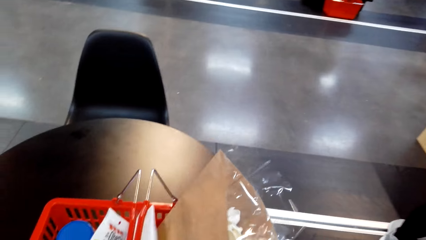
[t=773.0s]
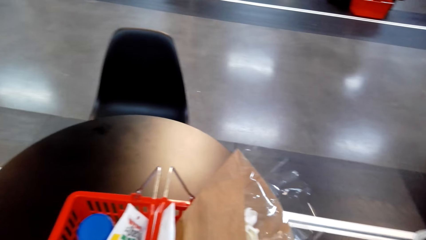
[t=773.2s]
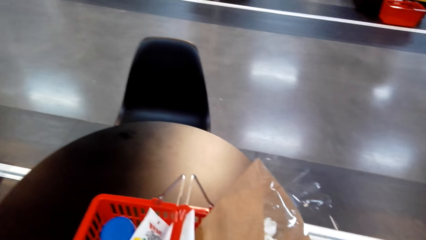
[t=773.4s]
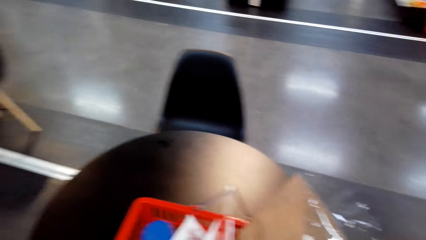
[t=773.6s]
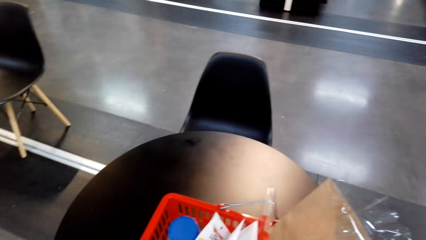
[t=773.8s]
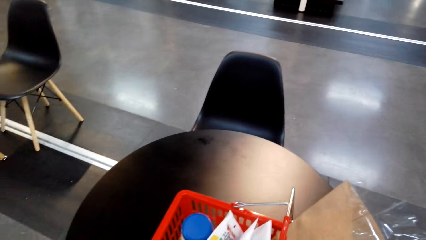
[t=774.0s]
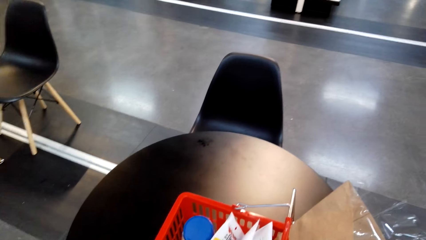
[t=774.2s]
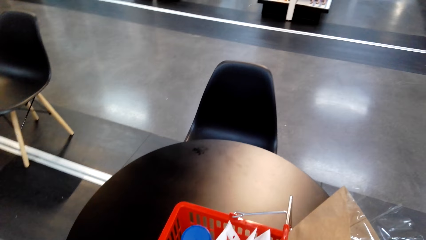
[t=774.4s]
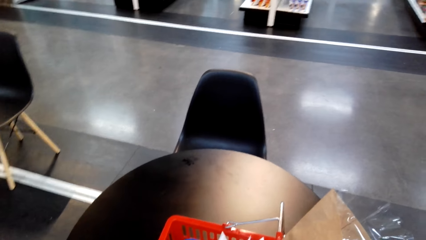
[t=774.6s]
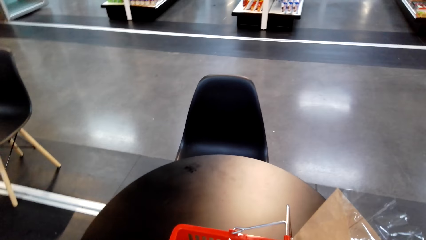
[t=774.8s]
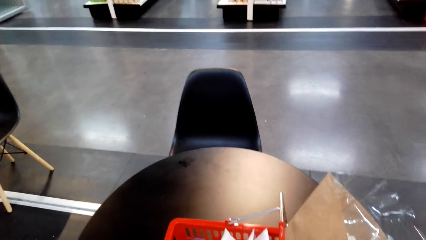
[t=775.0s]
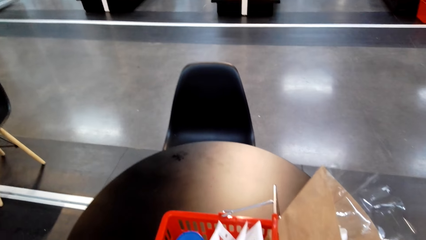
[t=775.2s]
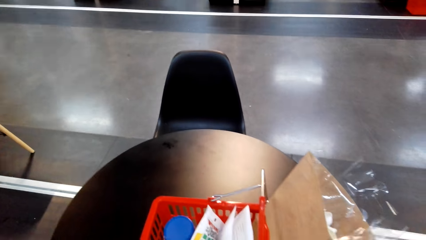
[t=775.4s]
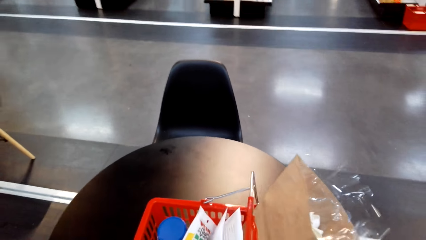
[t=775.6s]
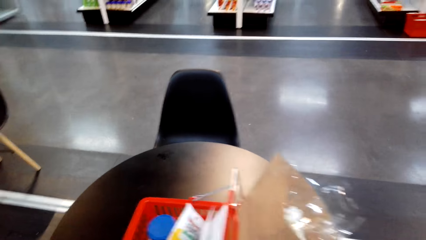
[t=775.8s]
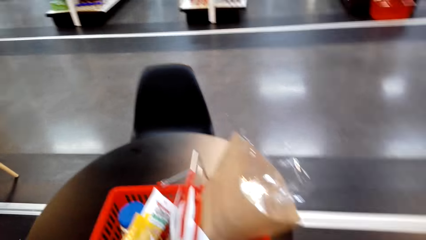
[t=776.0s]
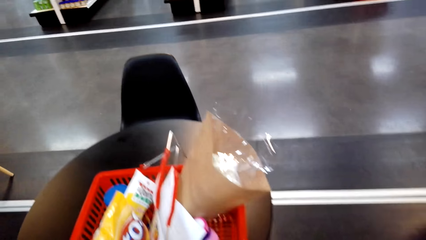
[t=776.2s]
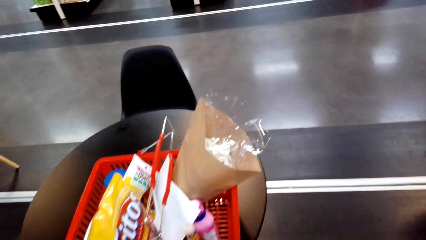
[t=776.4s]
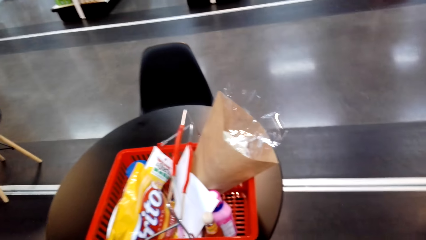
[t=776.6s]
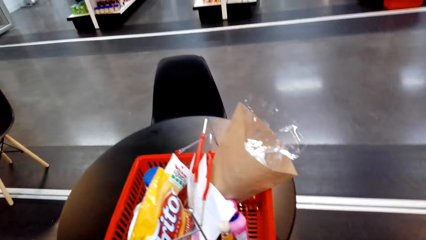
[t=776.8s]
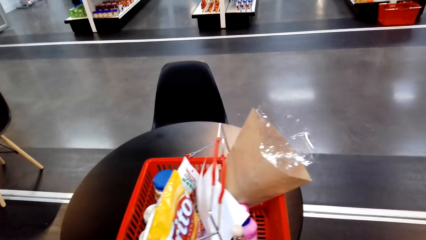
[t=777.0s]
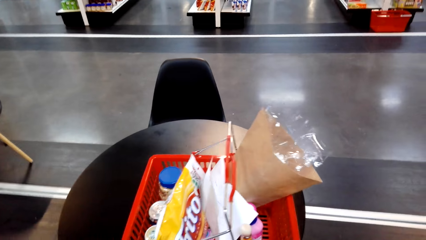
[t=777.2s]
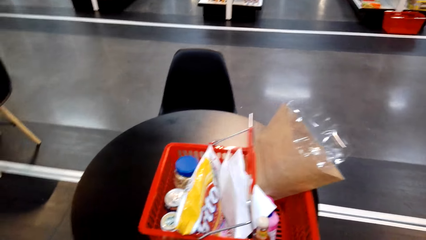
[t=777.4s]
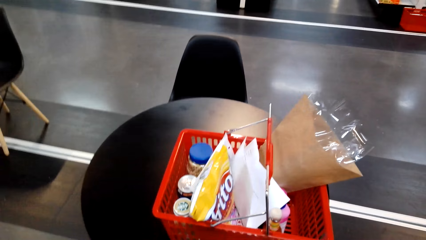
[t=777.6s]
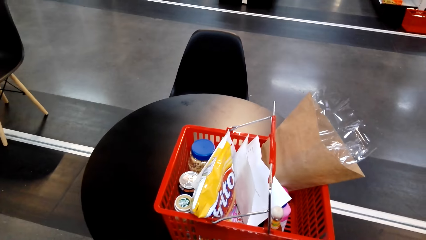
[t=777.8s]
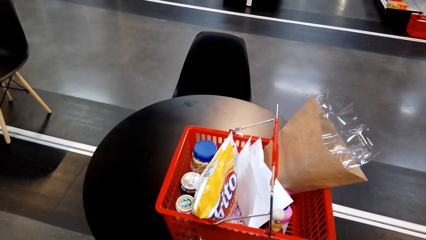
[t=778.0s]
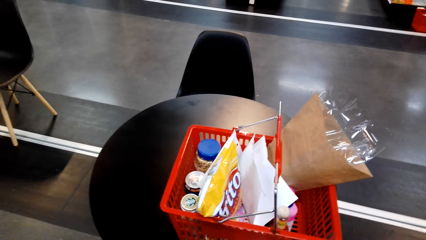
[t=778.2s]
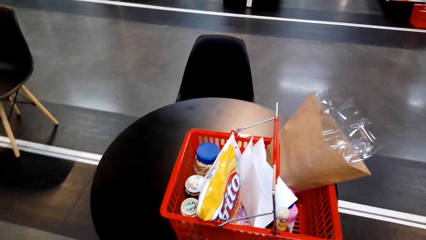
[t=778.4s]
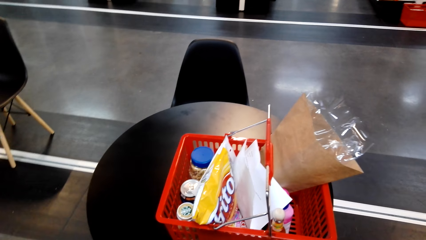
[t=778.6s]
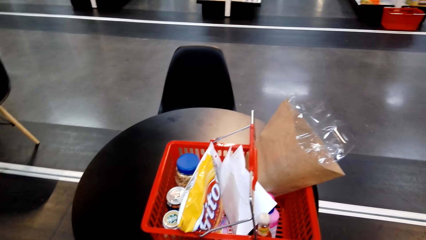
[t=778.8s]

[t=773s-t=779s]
The camera wearer places the cart on the table.

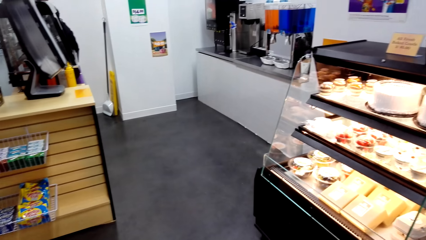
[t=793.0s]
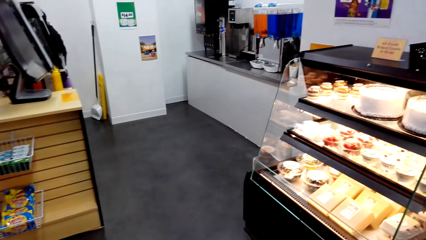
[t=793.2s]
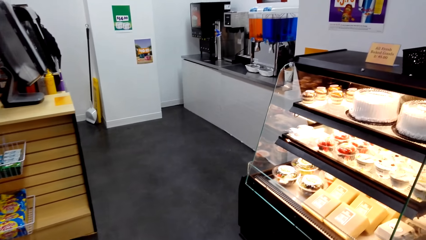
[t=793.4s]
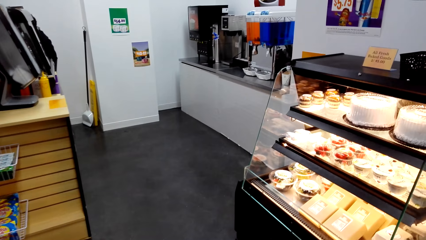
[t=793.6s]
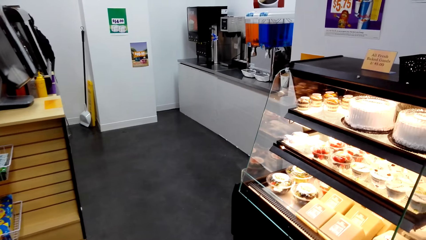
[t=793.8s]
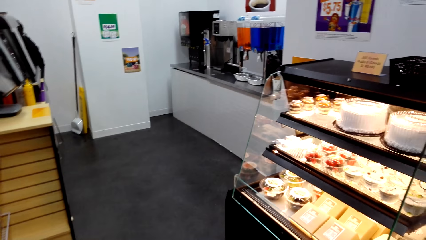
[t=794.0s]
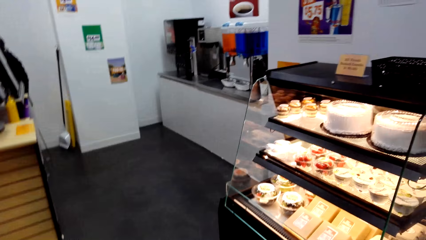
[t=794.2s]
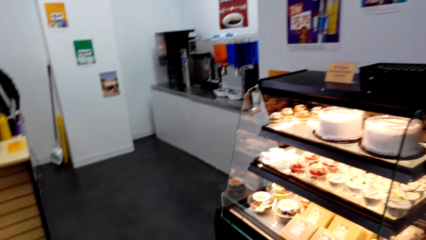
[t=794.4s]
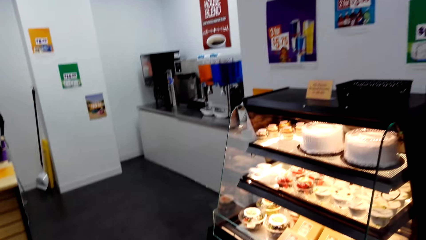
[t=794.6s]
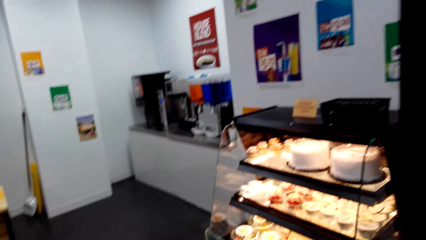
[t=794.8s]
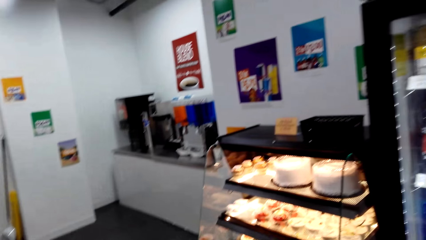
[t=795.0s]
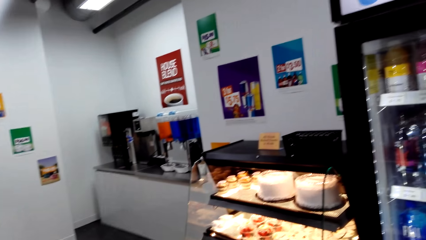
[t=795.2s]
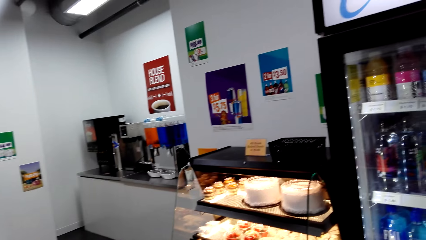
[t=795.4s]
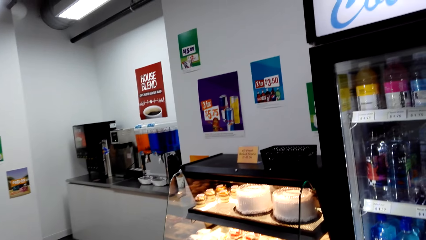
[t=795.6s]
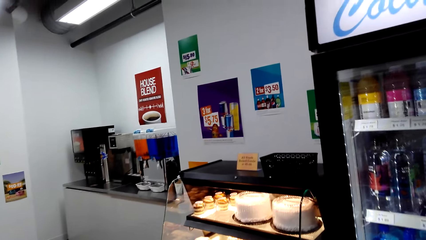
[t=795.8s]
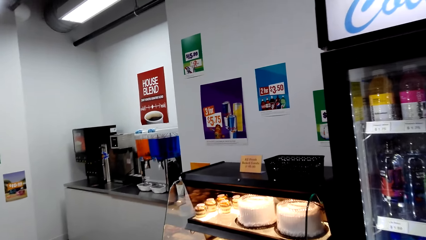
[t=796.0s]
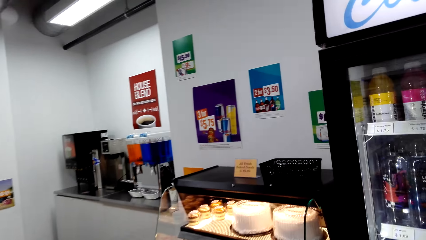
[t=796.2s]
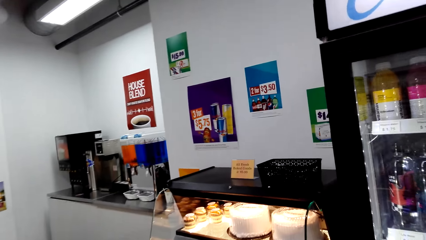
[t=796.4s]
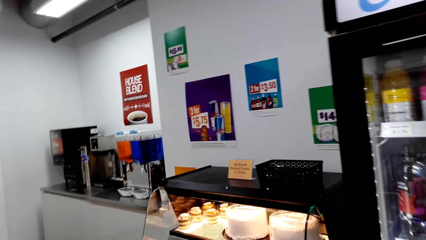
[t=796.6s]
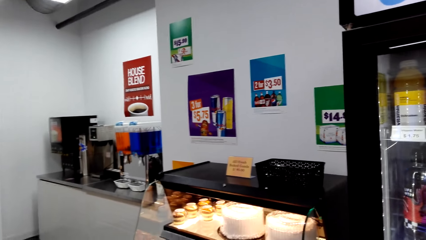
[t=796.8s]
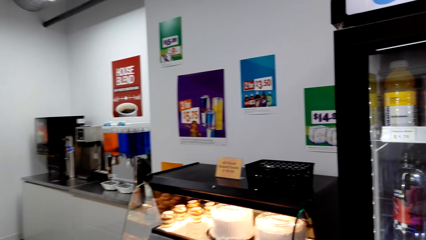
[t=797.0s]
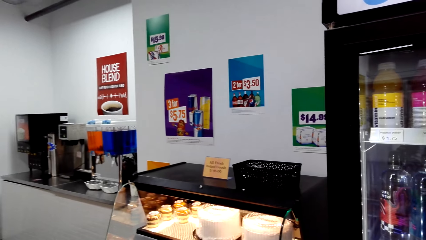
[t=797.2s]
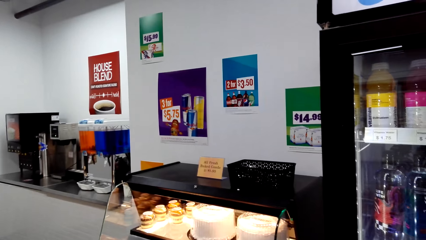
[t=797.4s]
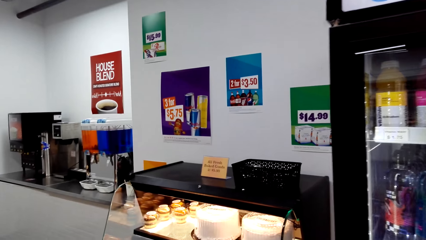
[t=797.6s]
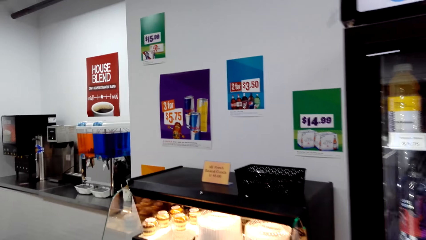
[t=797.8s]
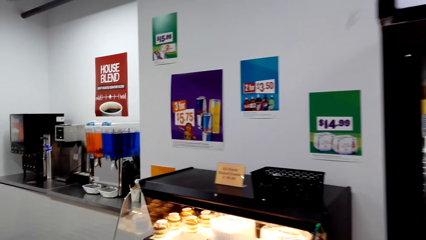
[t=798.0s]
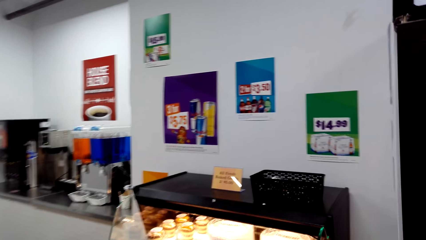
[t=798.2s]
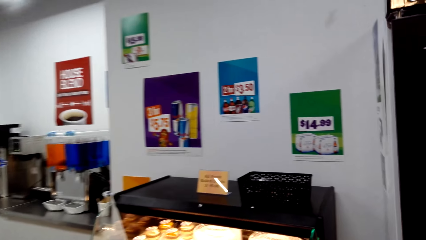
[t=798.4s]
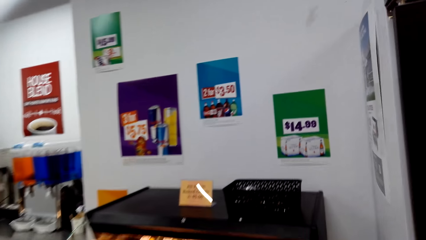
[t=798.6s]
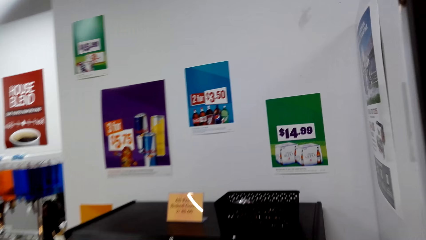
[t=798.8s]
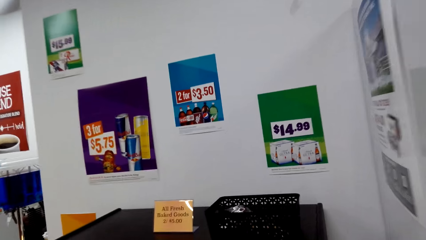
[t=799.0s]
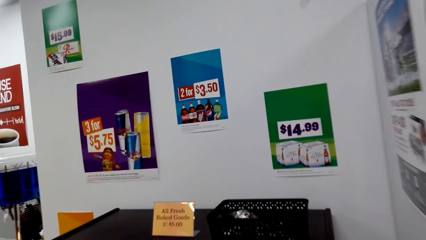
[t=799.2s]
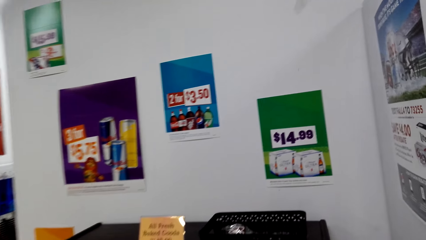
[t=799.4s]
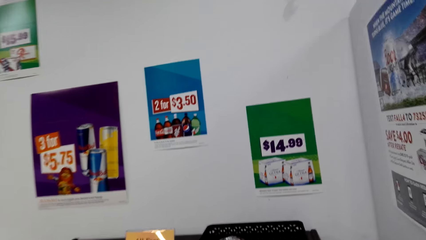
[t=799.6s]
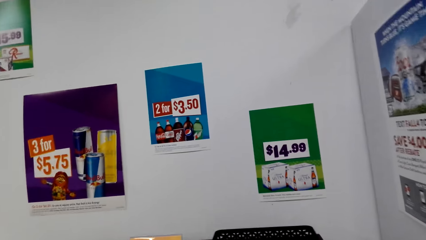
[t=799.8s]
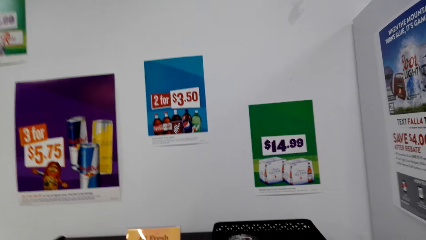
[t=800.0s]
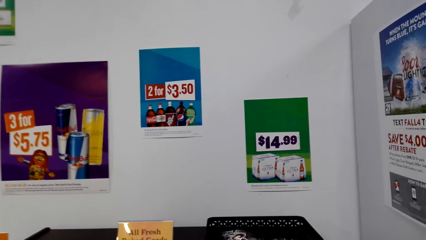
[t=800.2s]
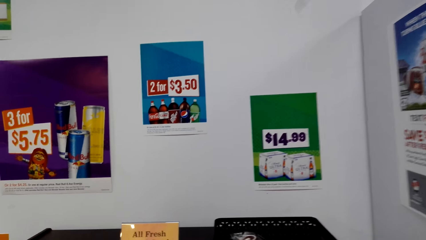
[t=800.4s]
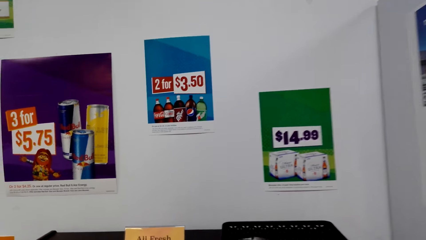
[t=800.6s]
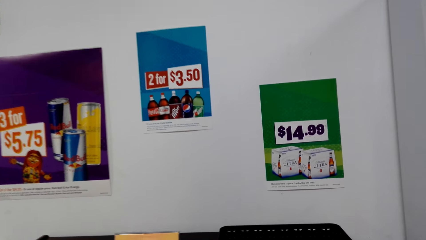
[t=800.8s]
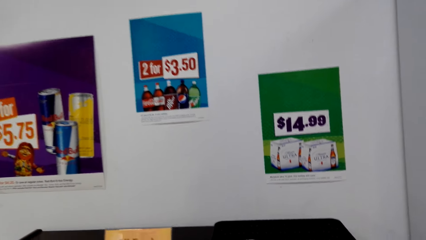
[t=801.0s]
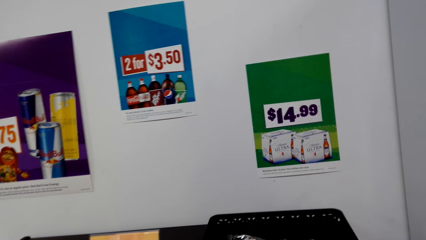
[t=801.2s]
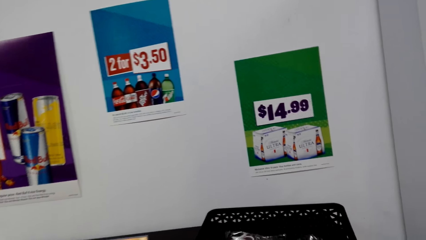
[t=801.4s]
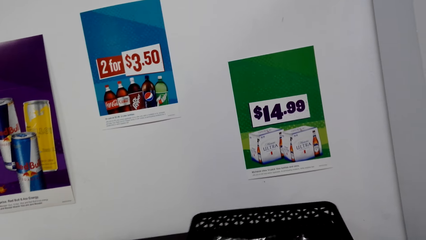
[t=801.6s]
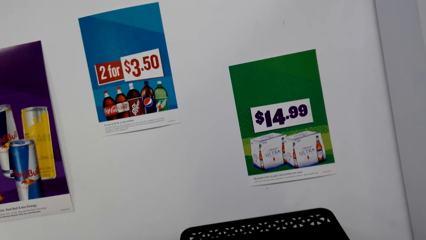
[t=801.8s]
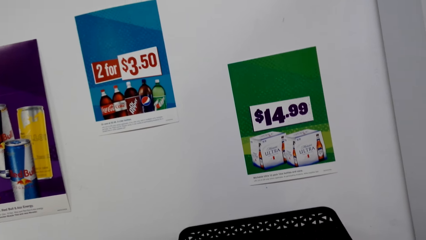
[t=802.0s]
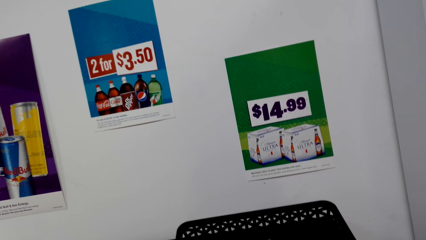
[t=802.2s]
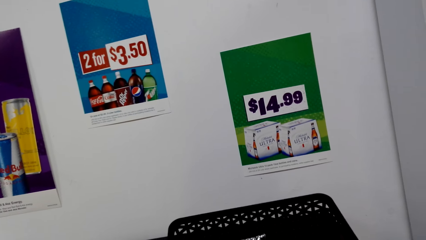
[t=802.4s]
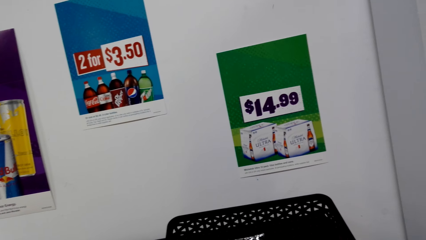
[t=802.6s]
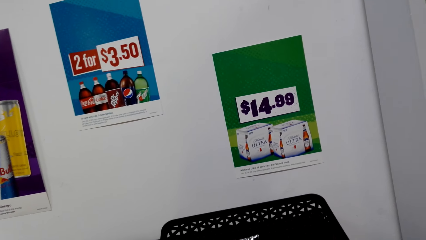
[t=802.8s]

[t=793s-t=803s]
The camera wearer walks towards the fridge.
